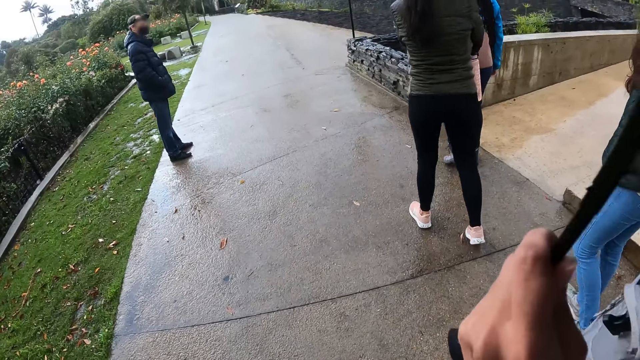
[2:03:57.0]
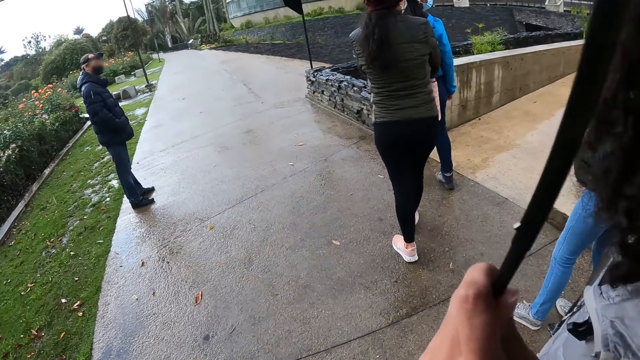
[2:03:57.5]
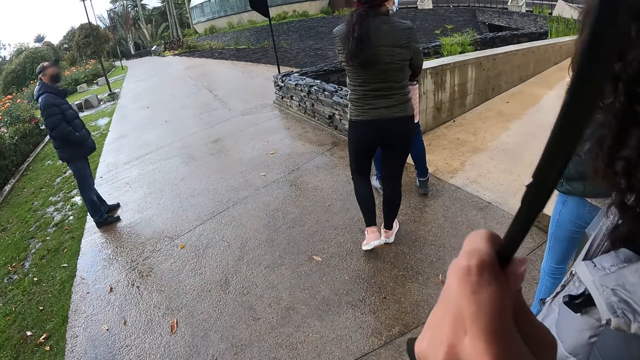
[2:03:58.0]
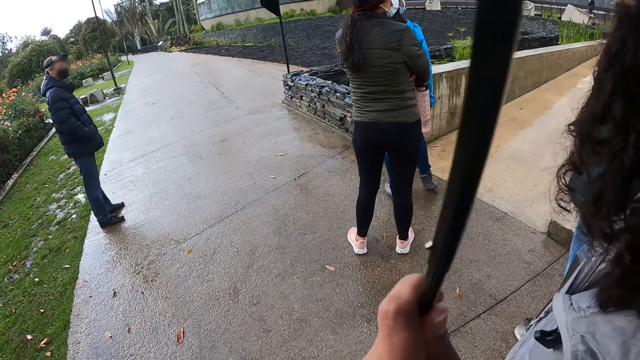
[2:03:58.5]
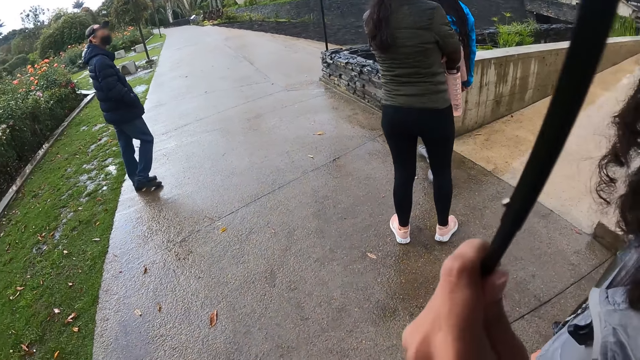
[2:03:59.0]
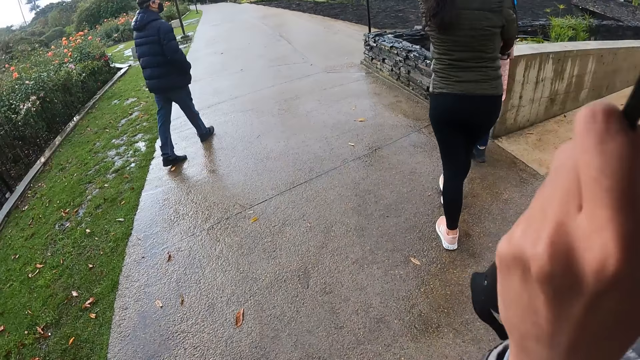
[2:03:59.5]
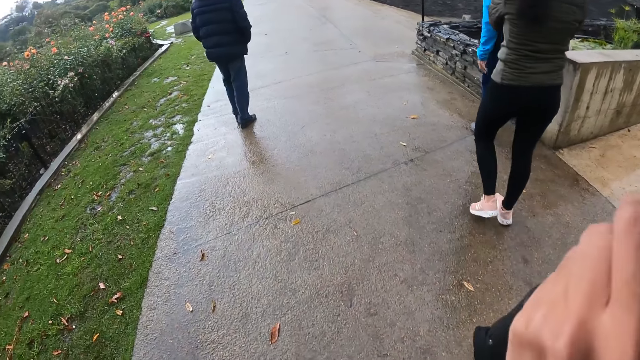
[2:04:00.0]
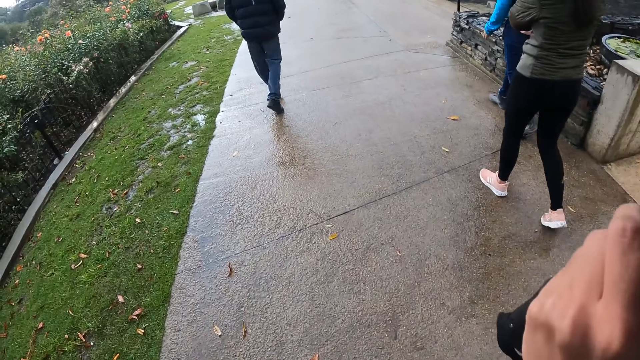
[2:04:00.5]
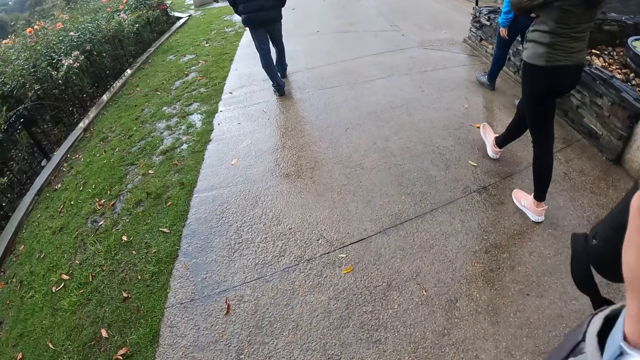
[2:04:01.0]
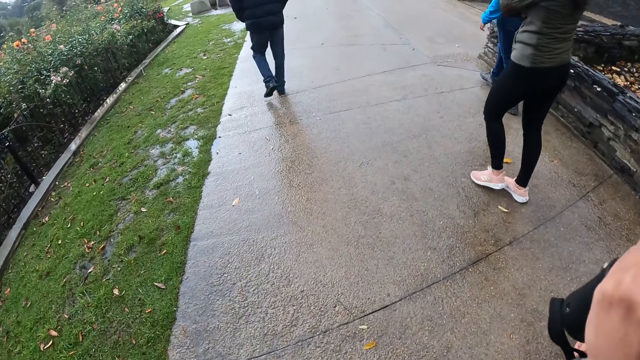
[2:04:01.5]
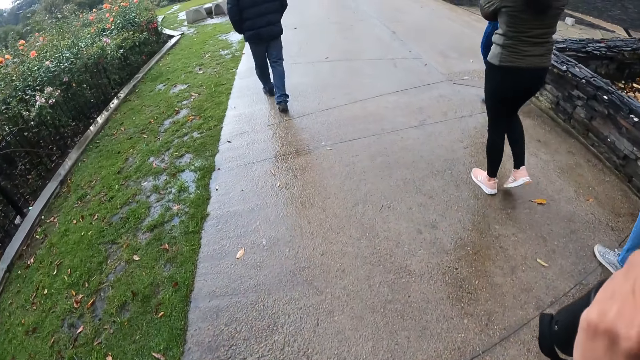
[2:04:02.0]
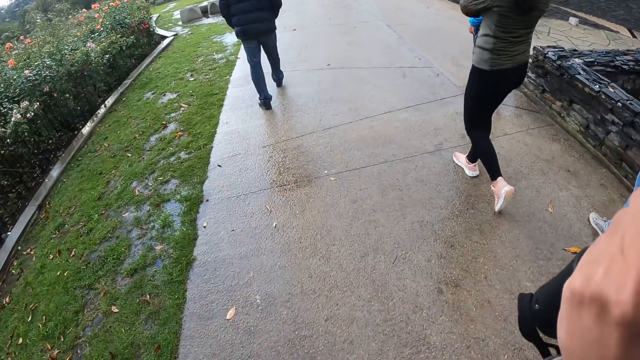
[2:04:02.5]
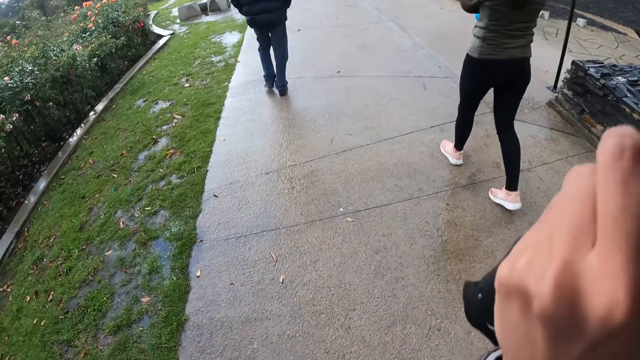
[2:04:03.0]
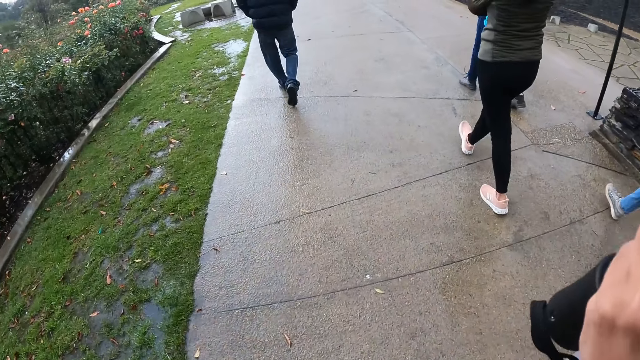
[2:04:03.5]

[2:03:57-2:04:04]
The camera wearer walks down a pathway with the group of people.

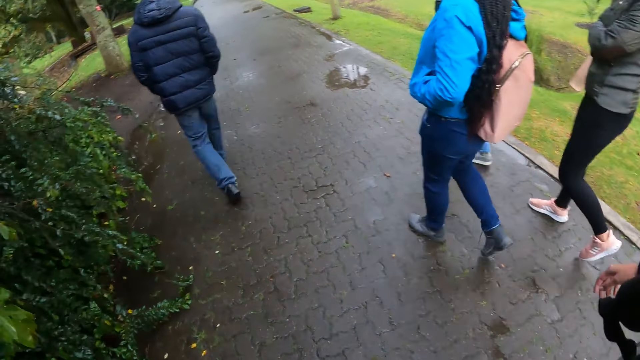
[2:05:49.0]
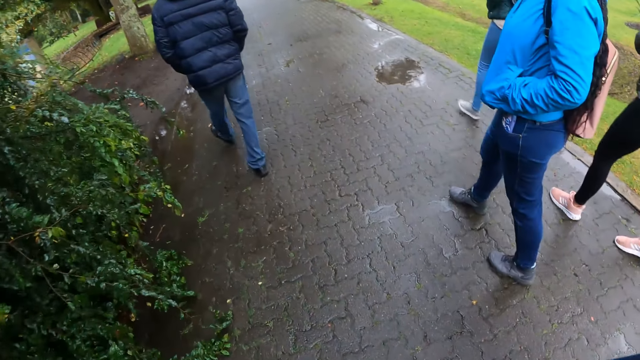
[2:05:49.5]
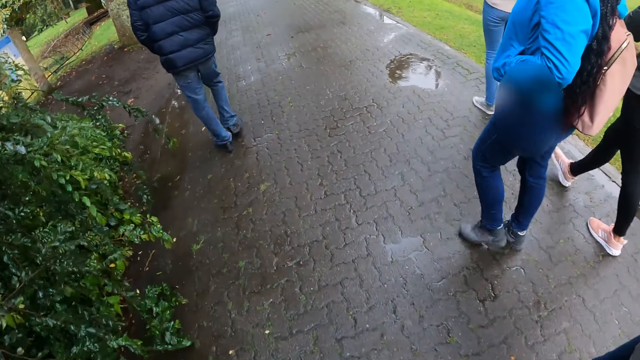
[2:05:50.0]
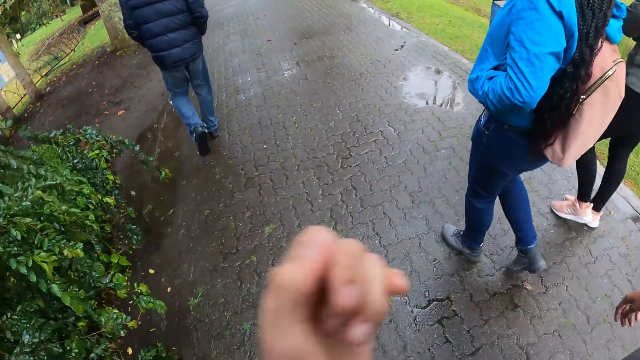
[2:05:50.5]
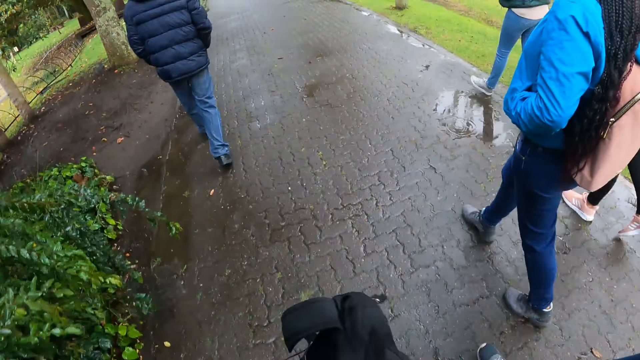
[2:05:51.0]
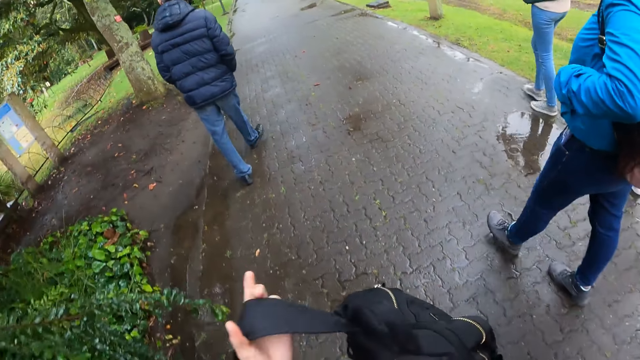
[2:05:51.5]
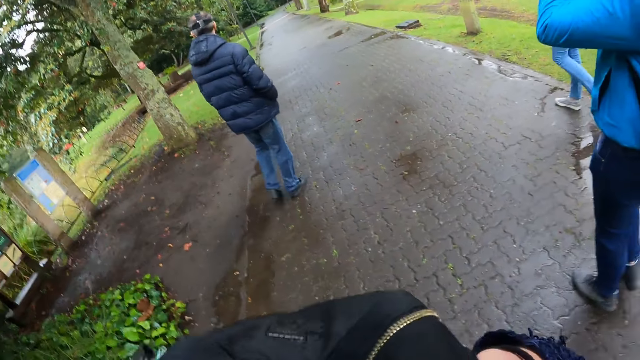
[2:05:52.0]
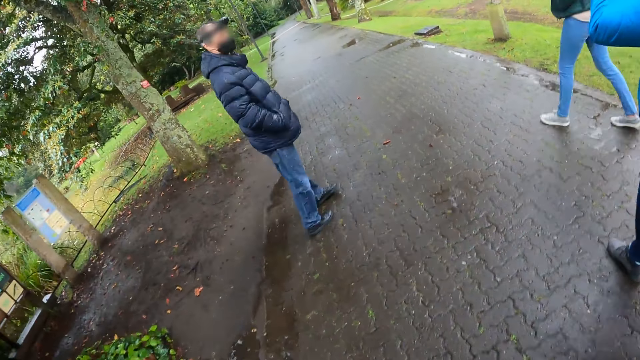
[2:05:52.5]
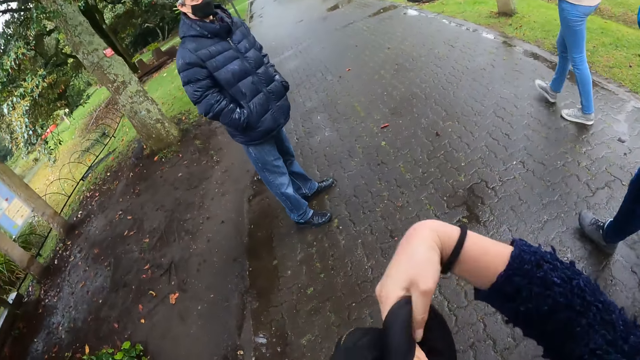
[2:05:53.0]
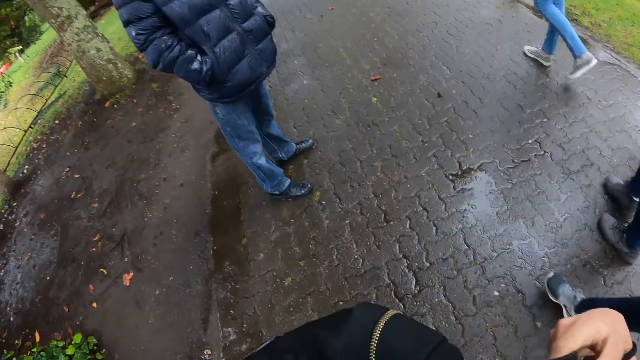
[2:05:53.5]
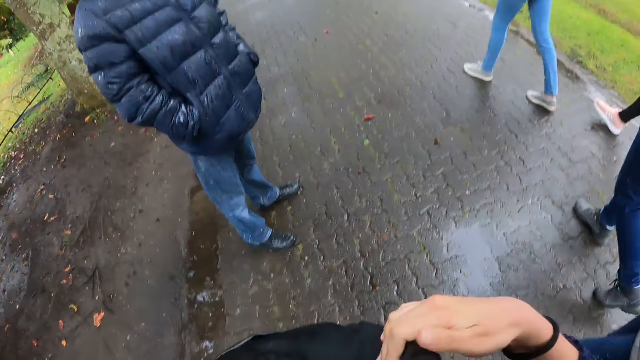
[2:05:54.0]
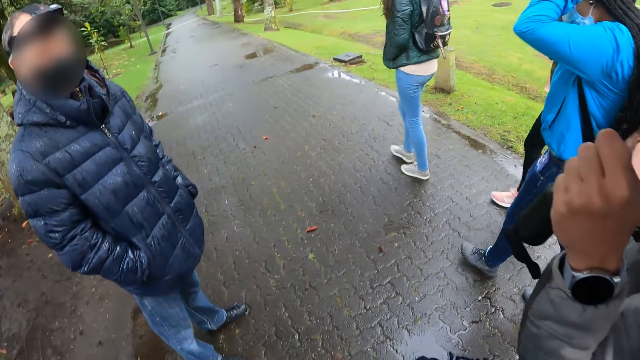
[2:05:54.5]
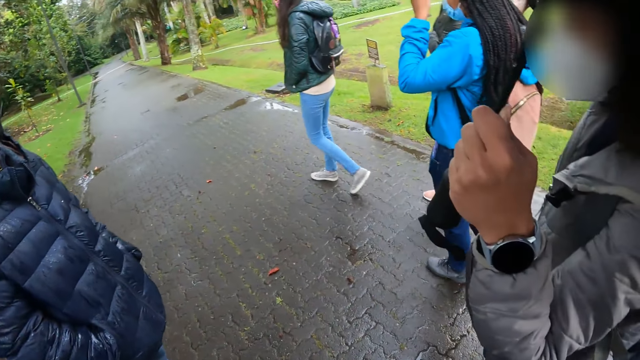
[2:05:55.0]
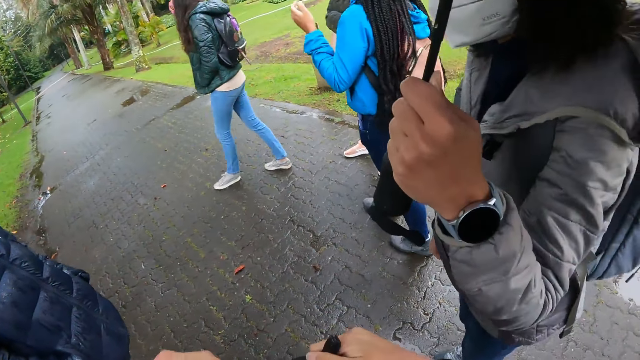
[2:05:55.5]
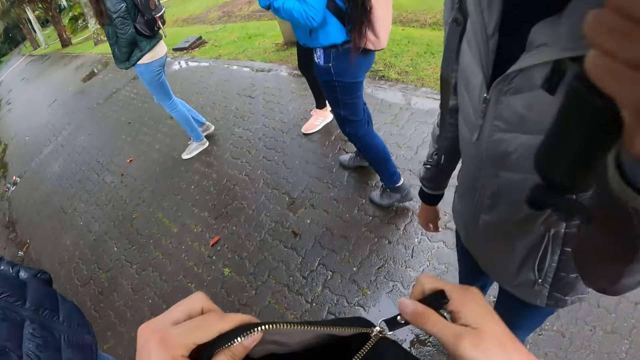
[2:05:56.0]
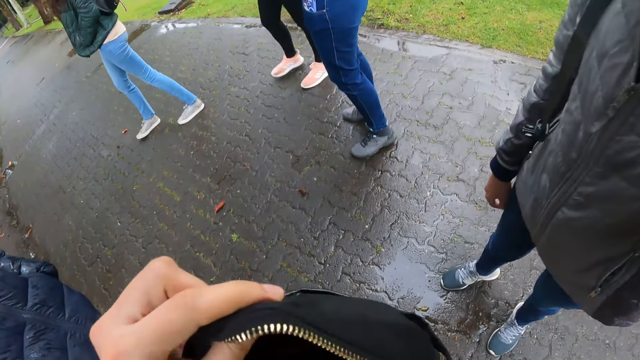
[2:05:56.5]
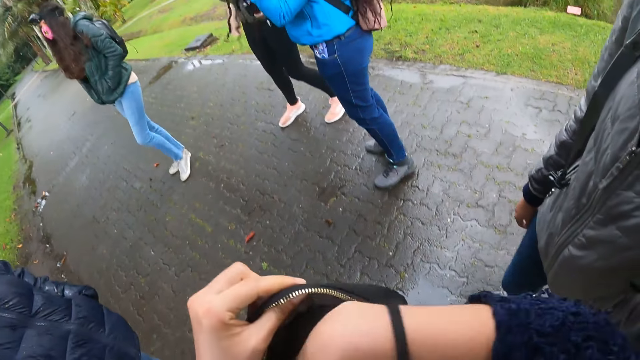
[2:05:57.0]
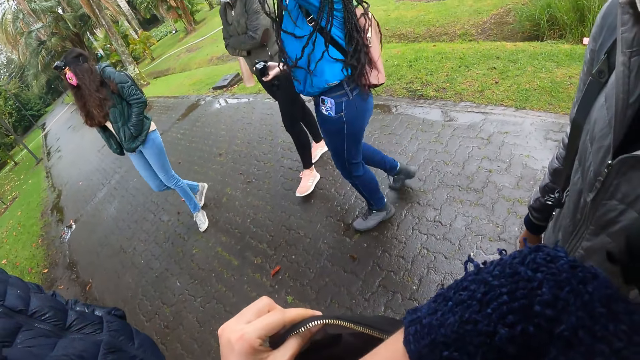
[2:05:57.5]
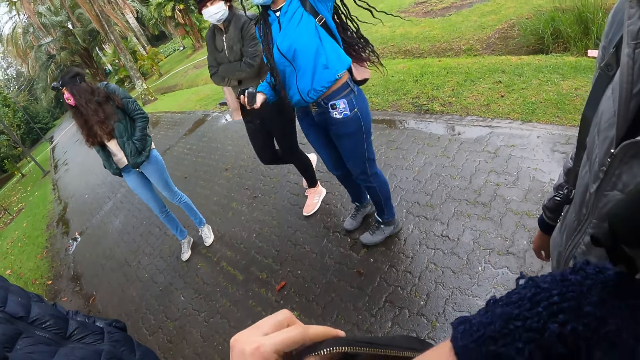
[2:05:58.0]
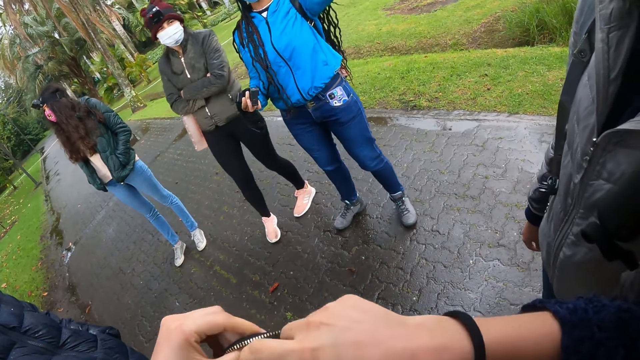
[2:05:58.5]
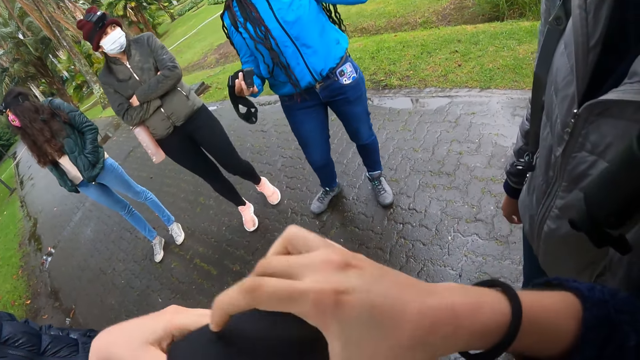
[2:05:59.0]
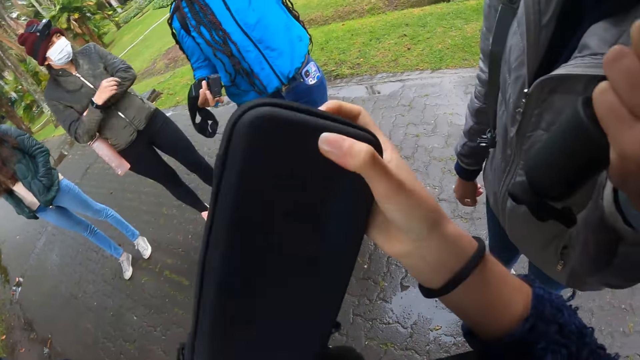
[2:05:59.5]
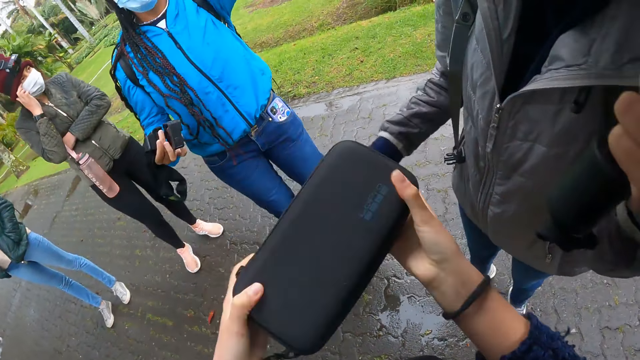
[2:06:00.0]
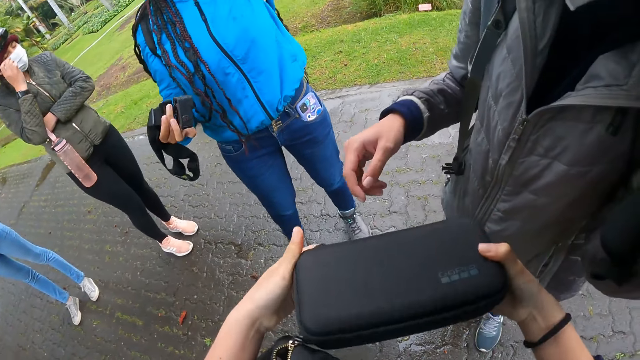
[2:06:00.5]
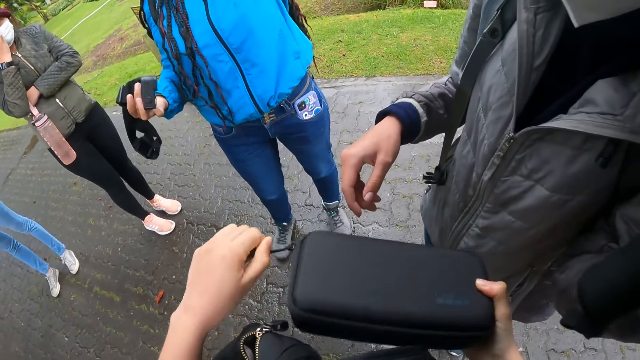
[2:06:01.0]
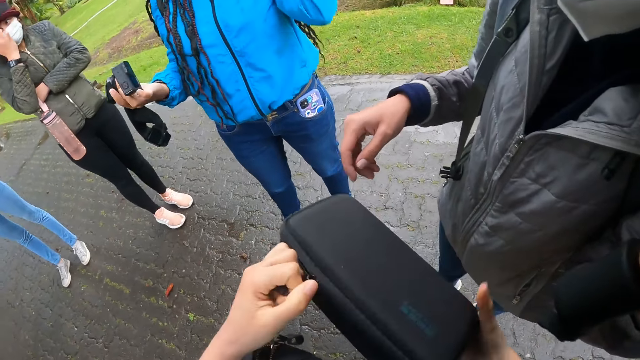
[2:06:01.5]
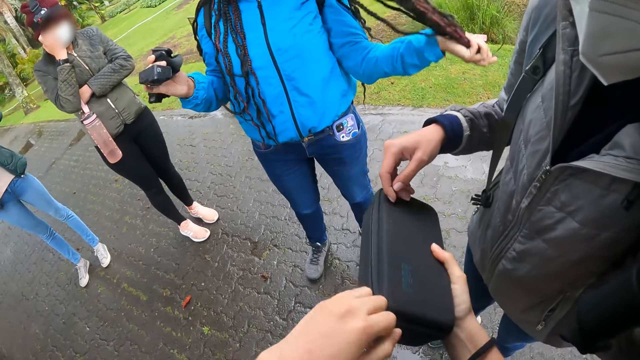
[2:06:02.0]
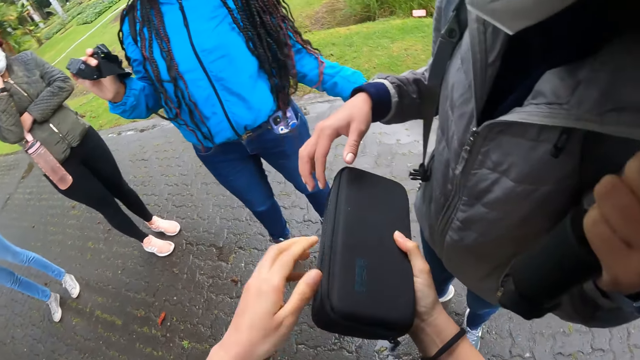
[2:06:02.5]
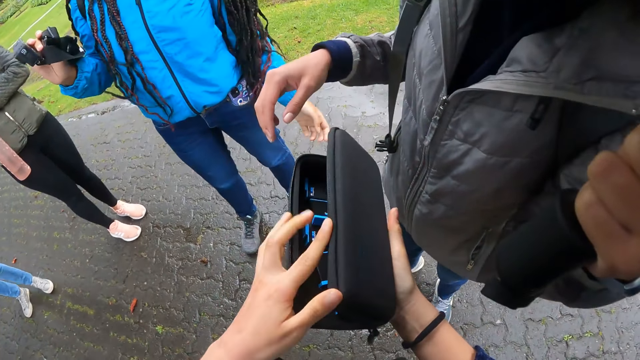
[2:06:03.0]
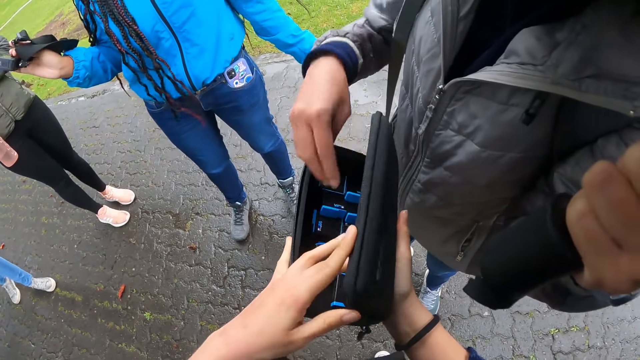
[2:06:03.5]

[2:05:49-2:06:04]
The camera wearer pulls off a bag from his left hand with his right hand. He moves his hands and adjusts a backpack. He puts the bag on his chest with both hands. He unzips the bag with his right hand. He picks up a black box from the bag with his right hand. A woman adjusts a mask on her face with her right hand. The camera wearer holds the black box with both hands. He unzips the black box in his right hand with his left hand. He opens the black box in his right hand with his left hand.
